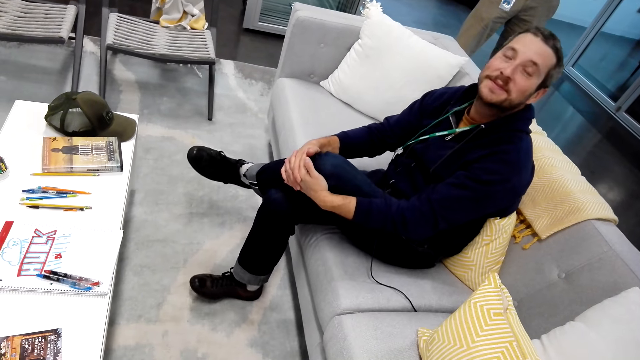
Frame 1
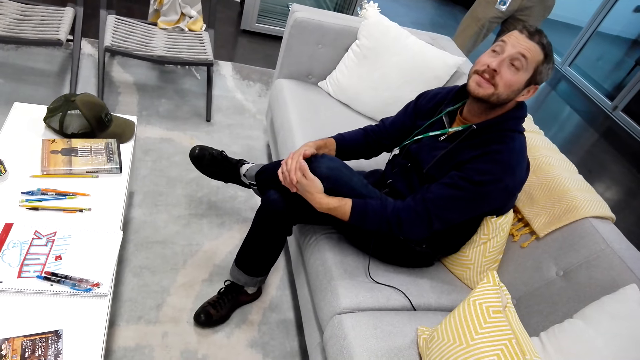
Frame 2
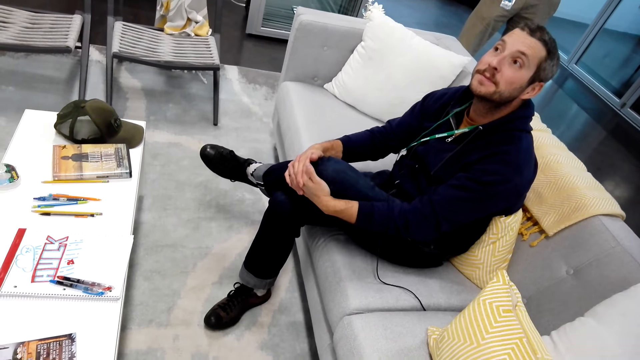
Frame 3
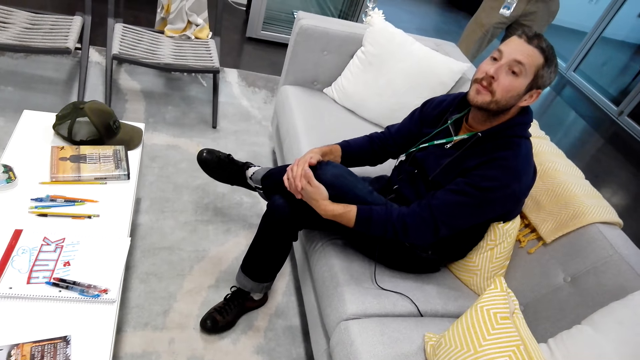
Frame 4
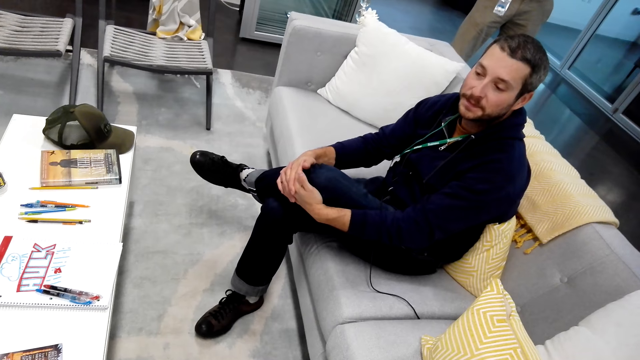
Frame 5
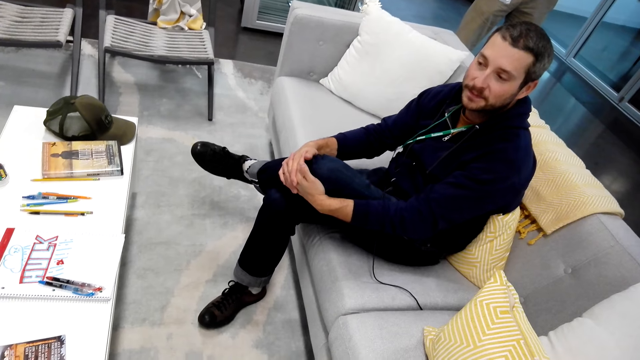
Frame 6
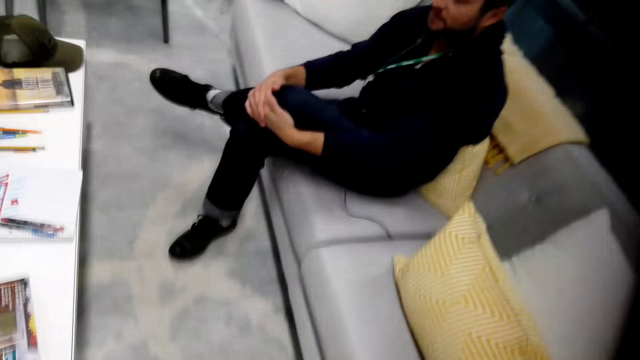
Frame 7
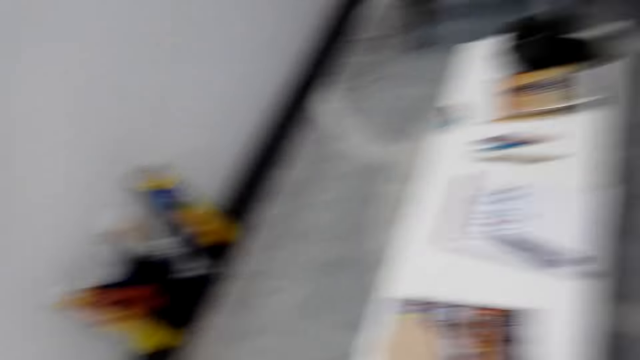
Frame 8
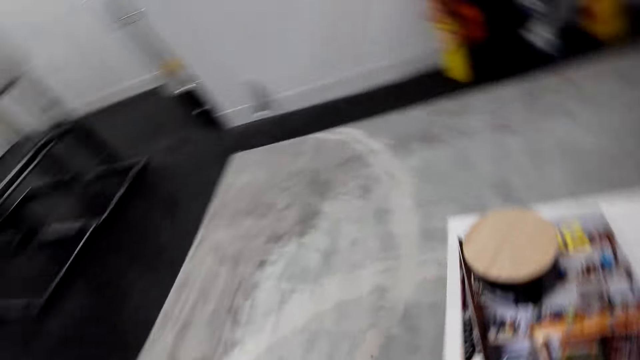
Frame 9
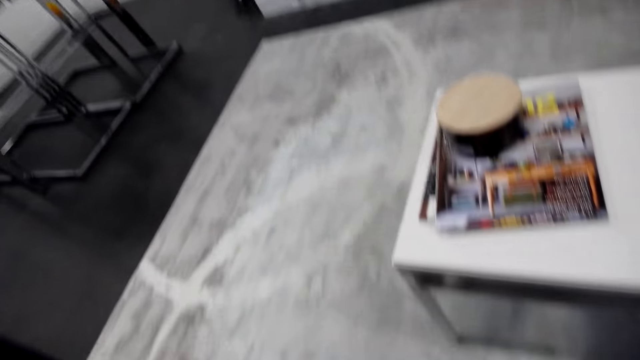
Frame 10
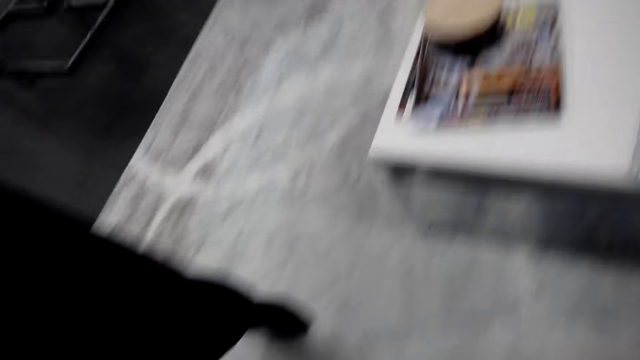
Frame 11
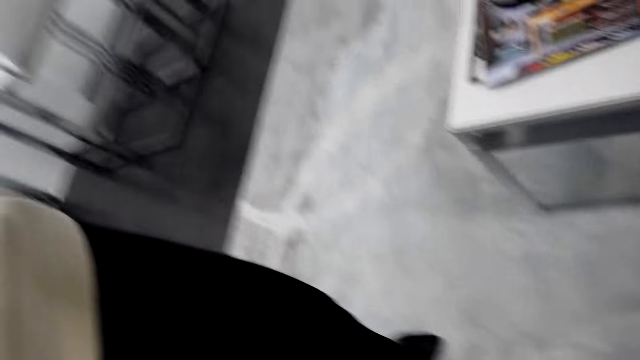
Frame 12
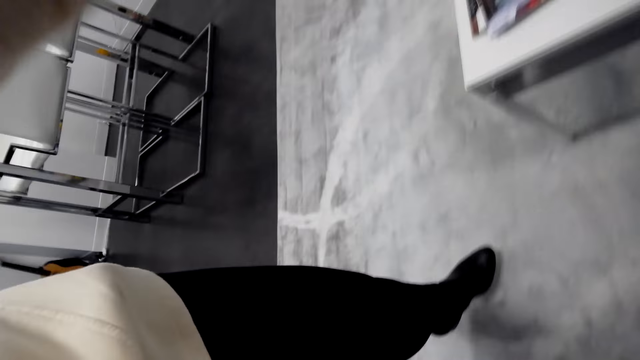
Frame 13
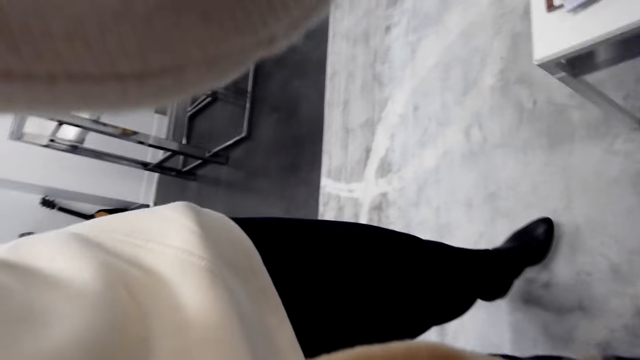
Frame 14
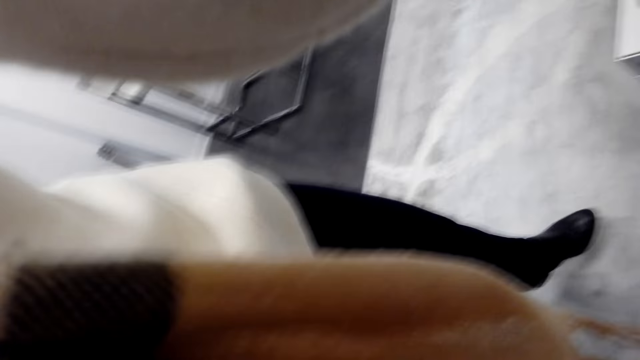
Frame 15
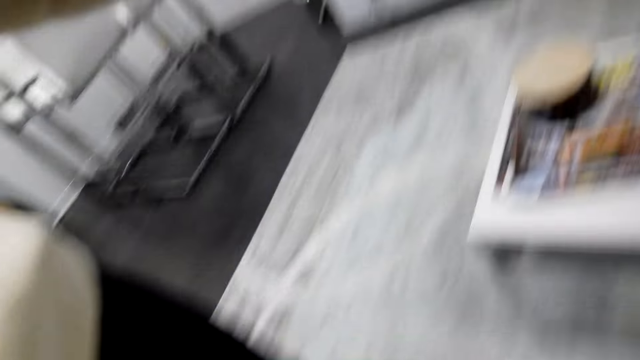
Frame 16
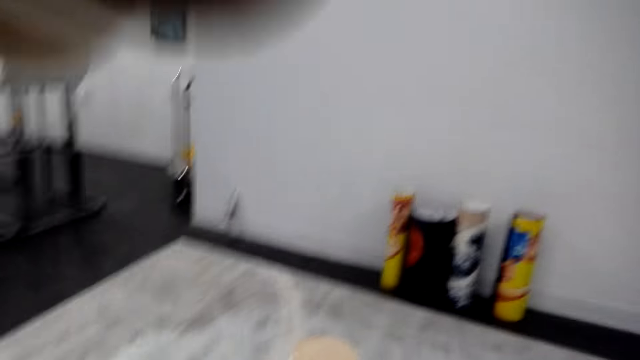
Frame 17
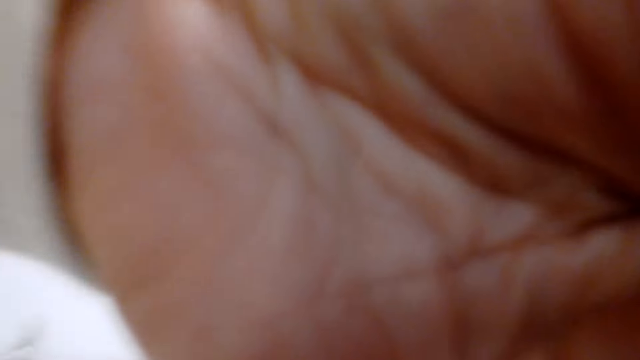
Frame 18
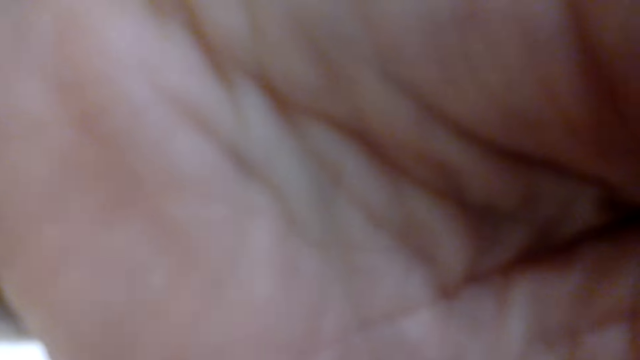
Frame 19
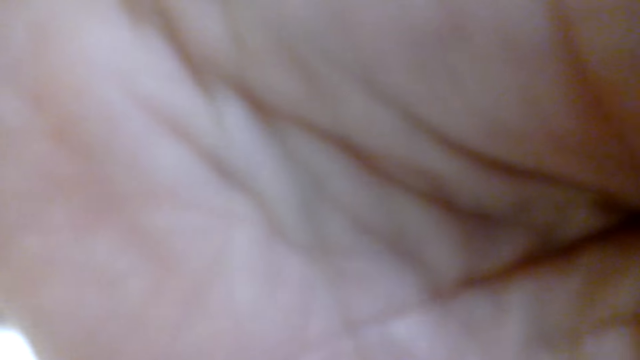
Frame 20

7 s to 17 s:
A man puts hands on the legs. The camera wearer adjusts a camera. They stand in the house.

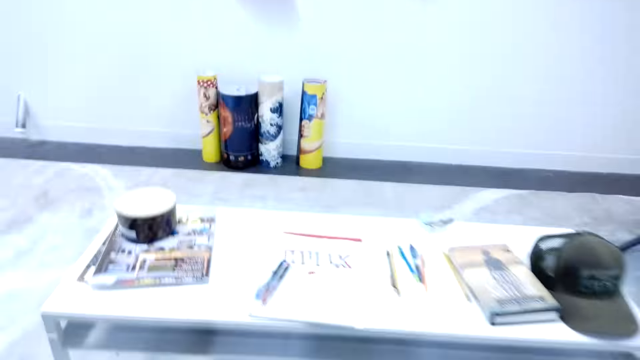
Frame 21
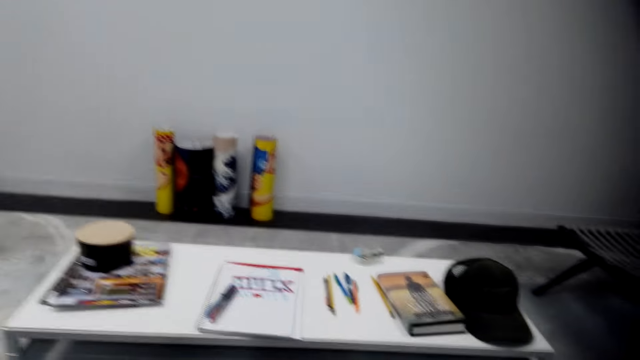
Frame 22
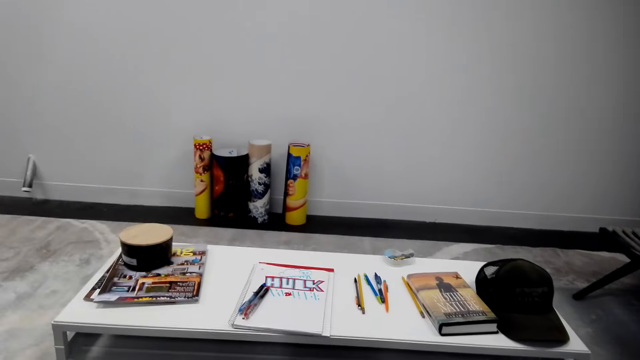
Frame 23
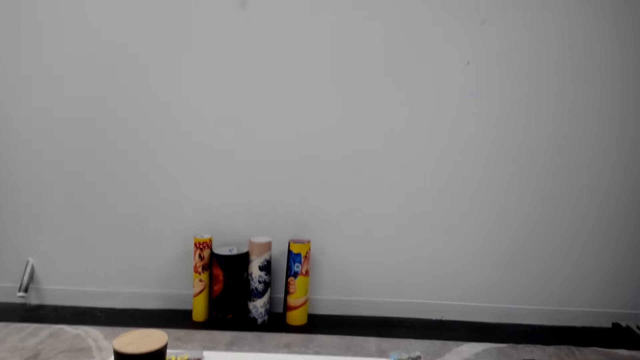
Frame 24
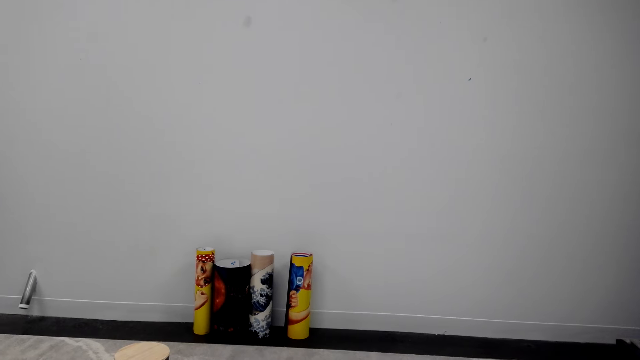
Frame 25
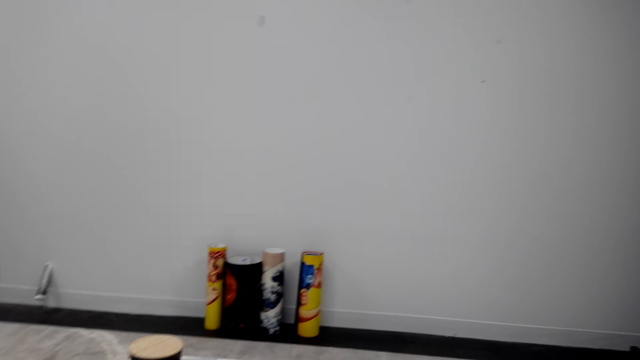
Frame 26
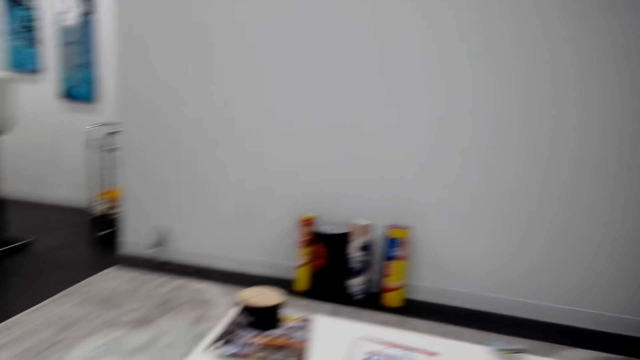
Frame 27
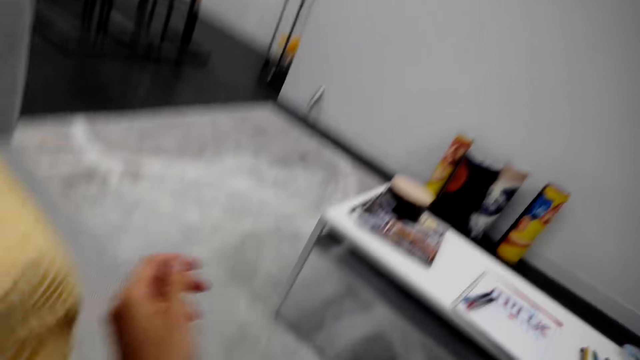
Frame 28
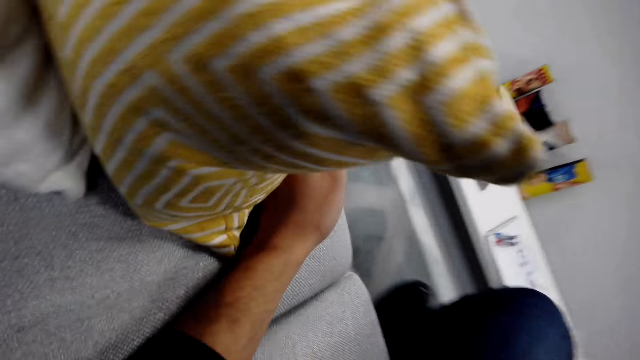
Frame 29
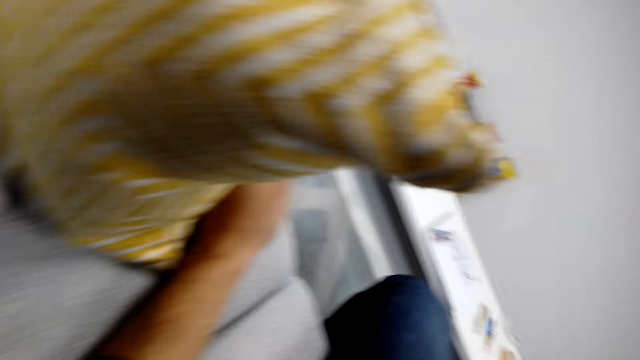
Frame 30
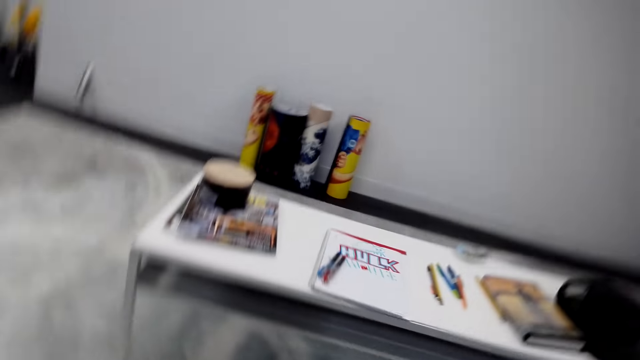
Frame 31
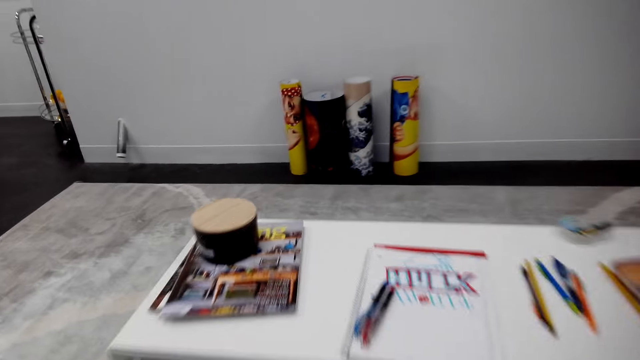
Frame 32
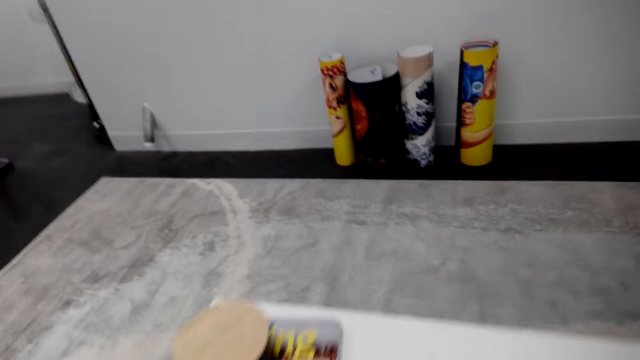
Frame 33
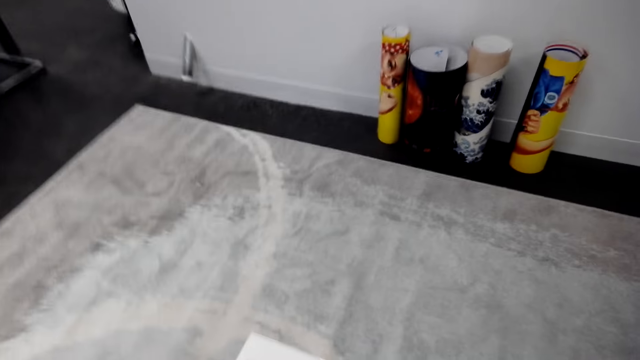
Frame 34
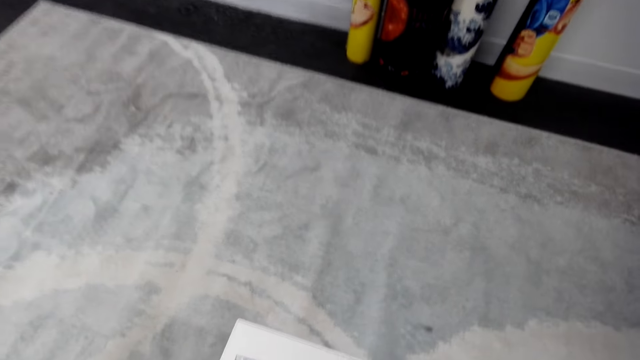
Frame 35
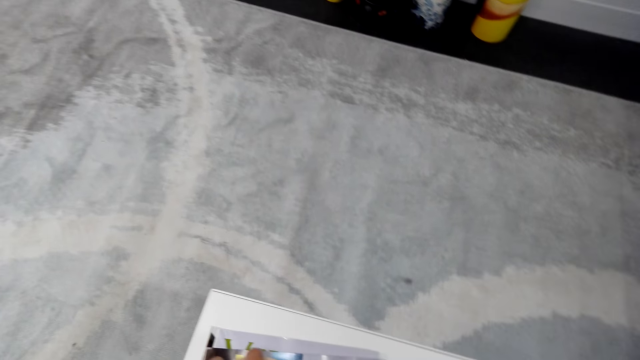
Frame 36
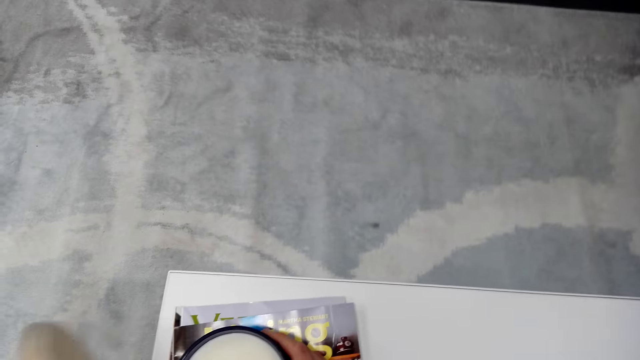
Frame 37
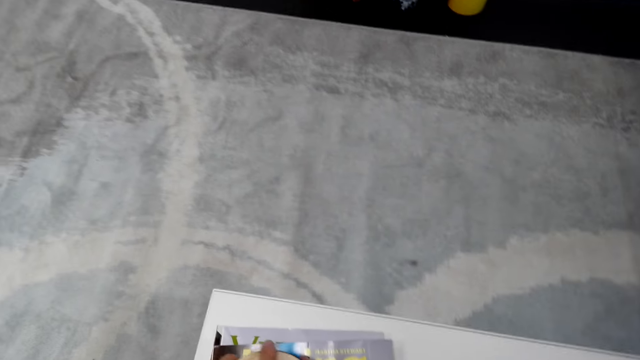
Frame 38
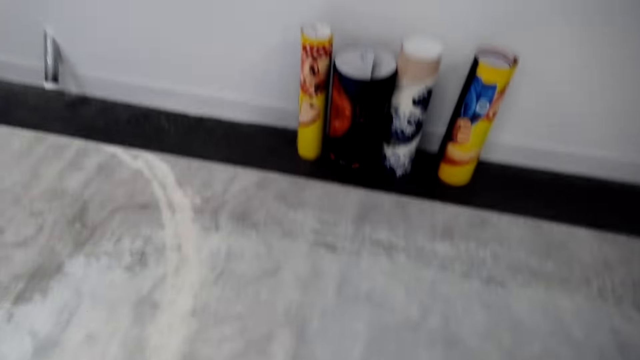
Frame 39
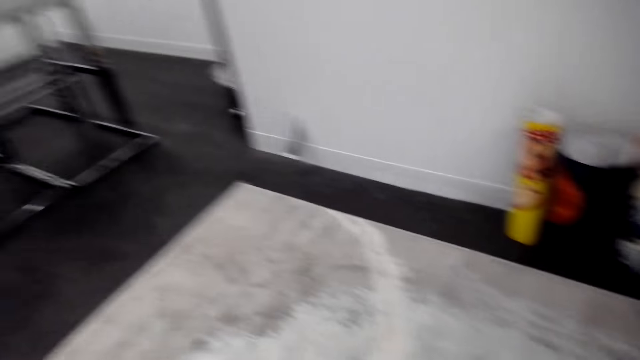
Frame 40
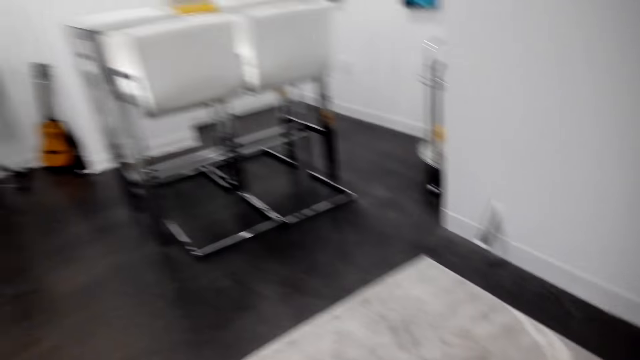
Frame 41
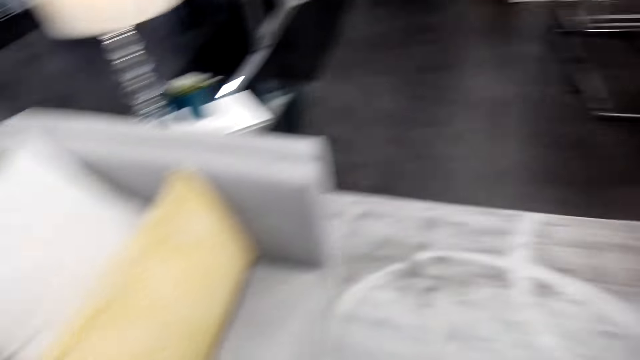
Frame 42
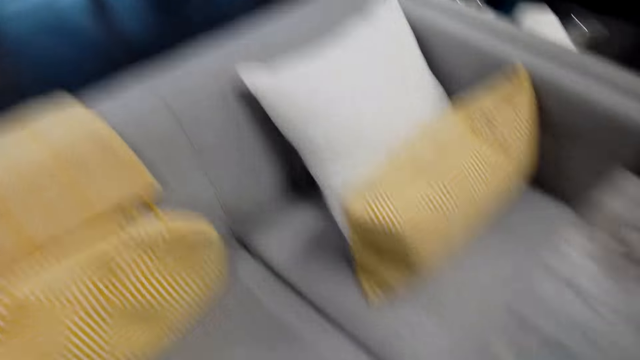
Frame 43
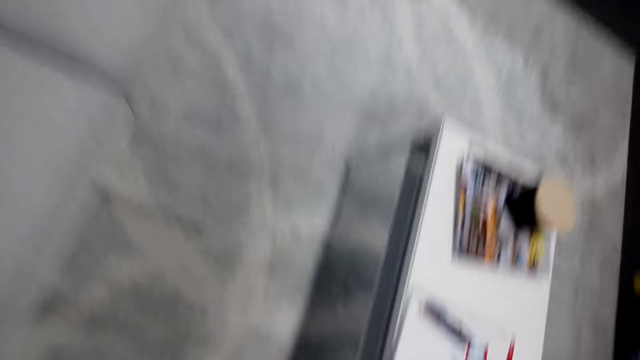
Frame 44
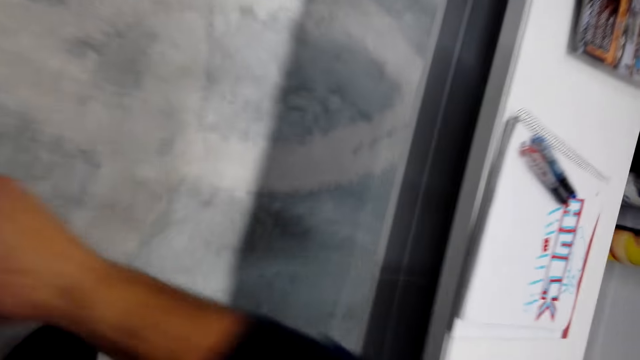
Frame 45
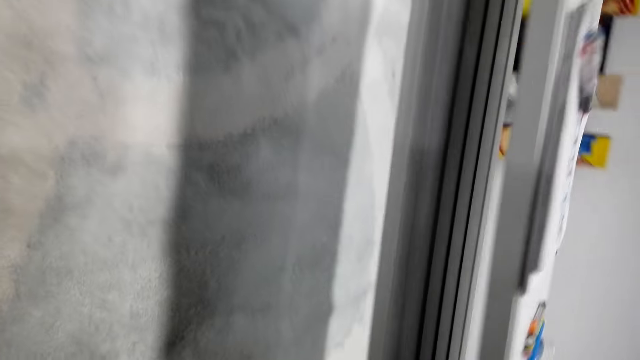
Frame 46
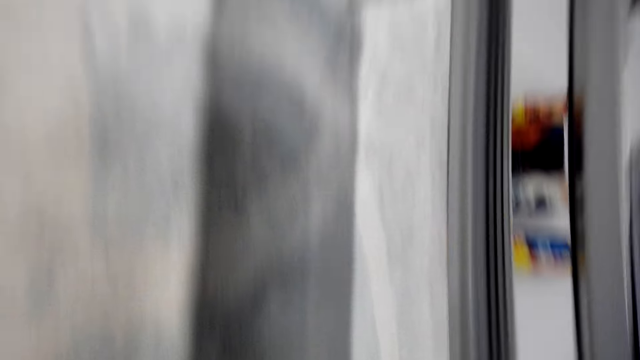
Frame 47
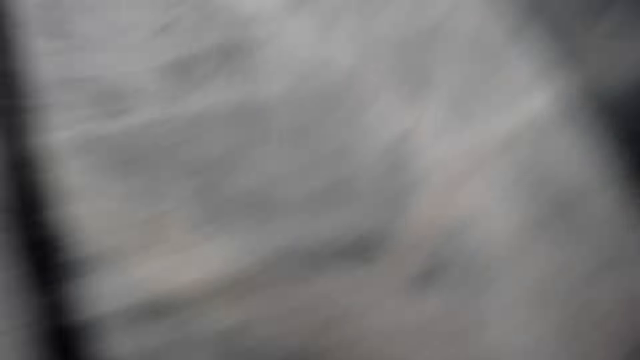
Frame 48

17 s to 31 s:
The camera wearer interacts with the man. They move a hand on a sofa. They look at the table. They open a container. They move a hand.
